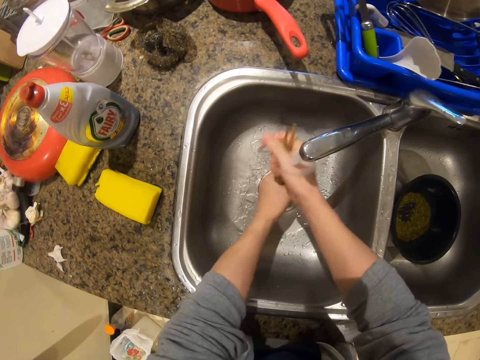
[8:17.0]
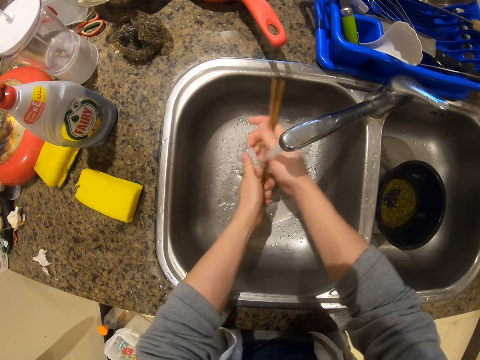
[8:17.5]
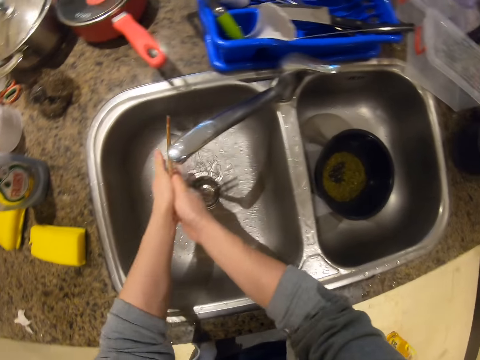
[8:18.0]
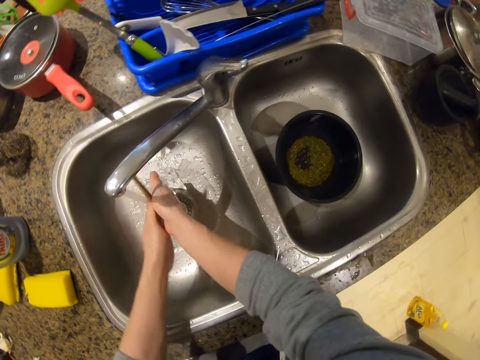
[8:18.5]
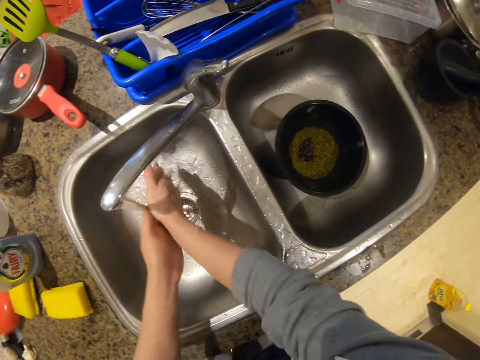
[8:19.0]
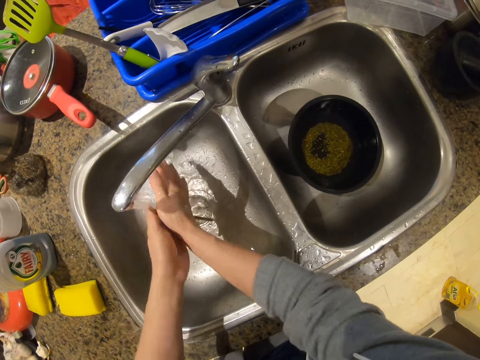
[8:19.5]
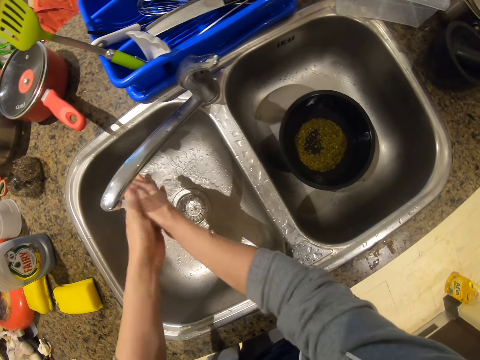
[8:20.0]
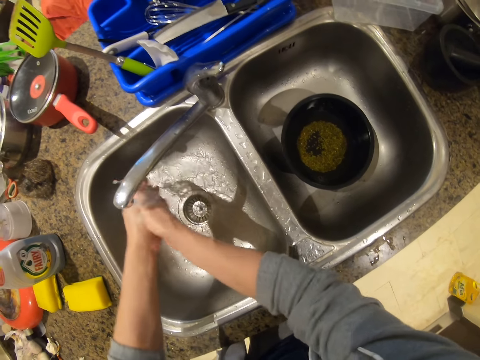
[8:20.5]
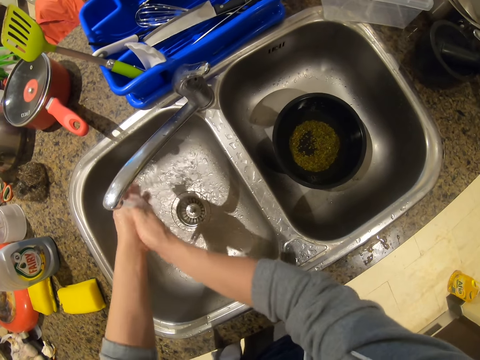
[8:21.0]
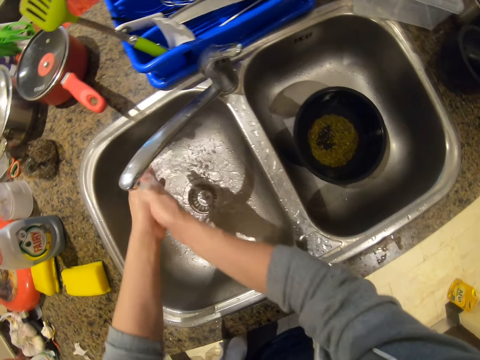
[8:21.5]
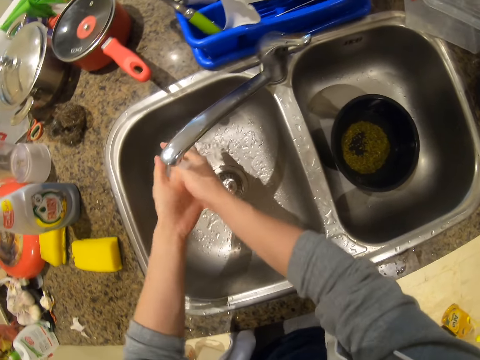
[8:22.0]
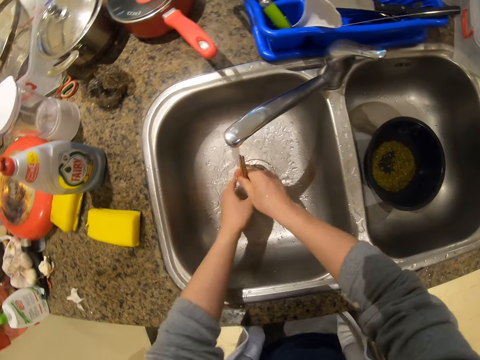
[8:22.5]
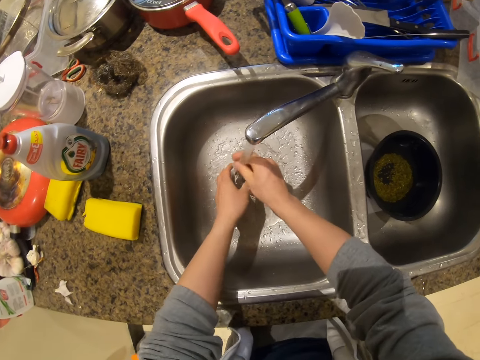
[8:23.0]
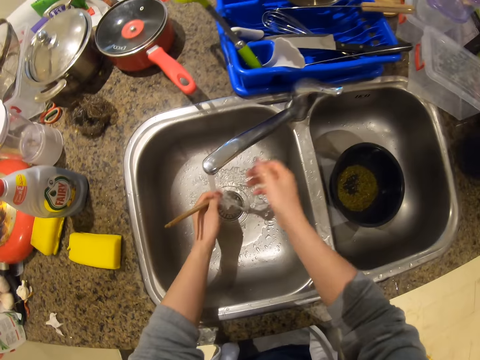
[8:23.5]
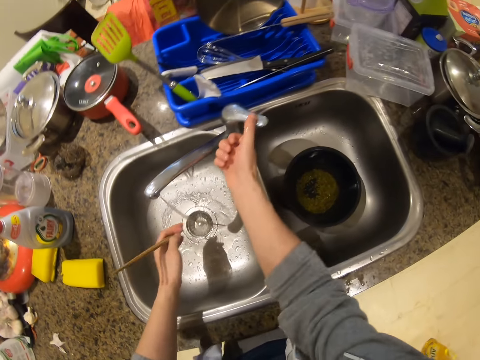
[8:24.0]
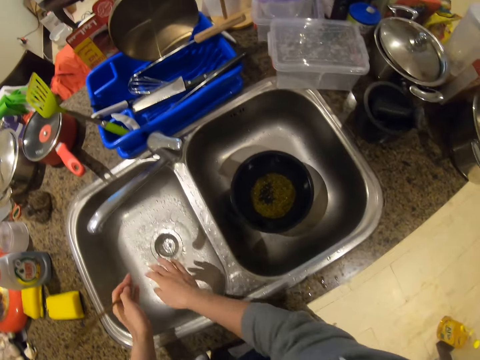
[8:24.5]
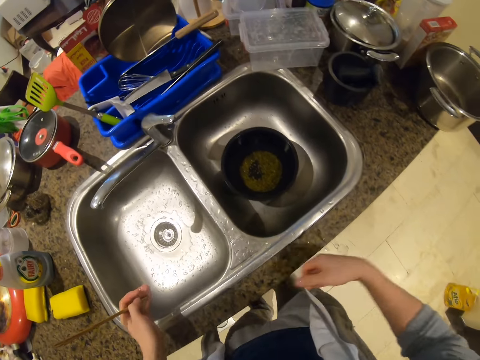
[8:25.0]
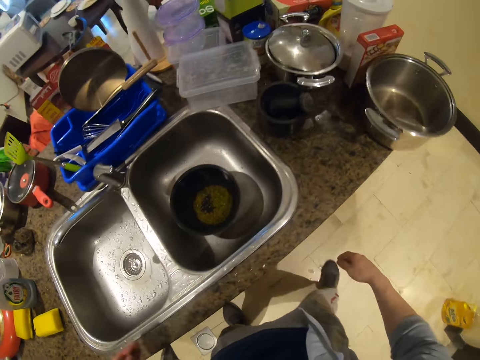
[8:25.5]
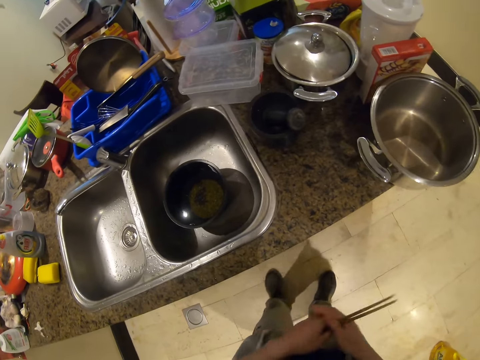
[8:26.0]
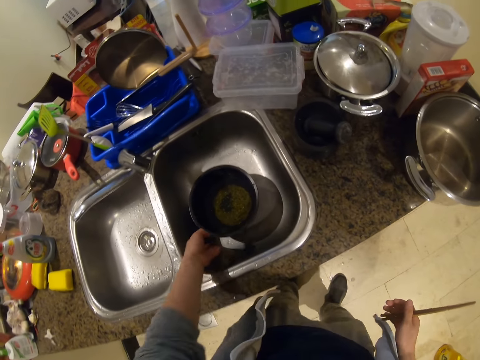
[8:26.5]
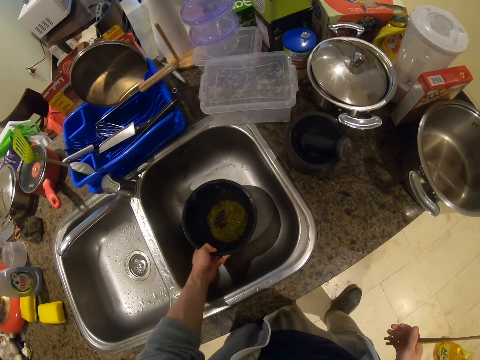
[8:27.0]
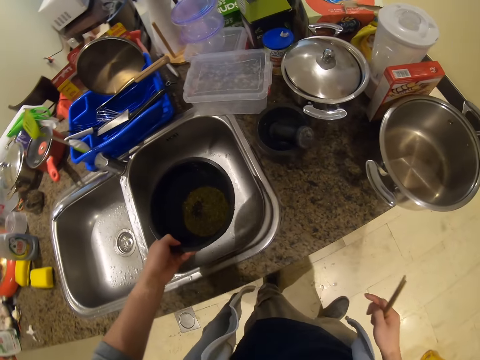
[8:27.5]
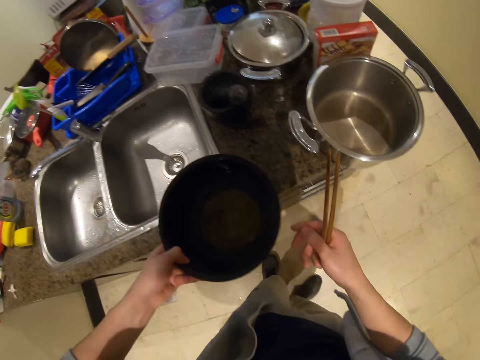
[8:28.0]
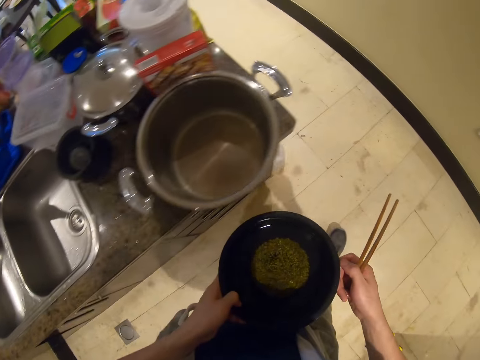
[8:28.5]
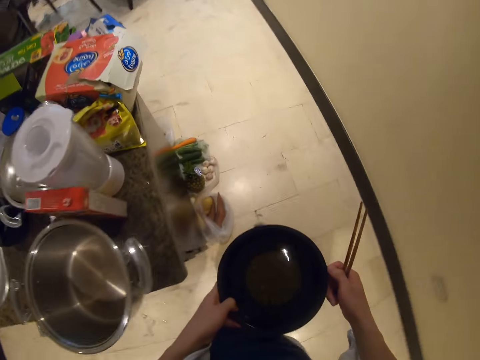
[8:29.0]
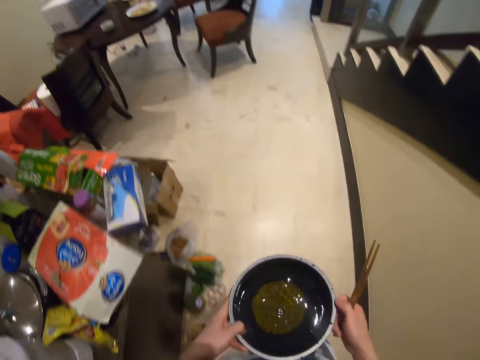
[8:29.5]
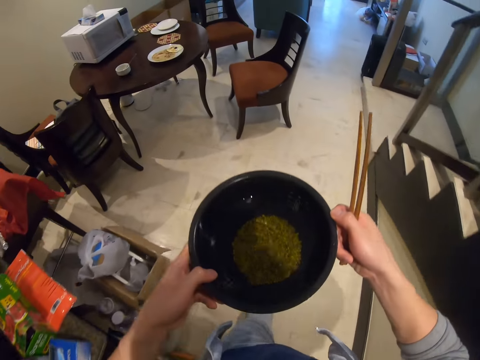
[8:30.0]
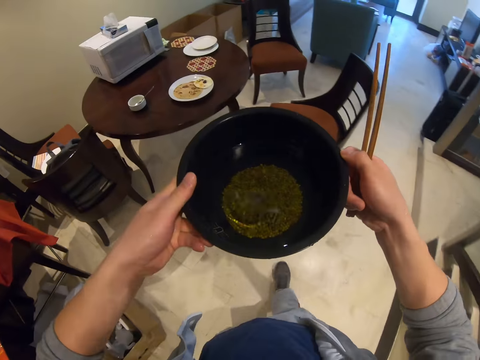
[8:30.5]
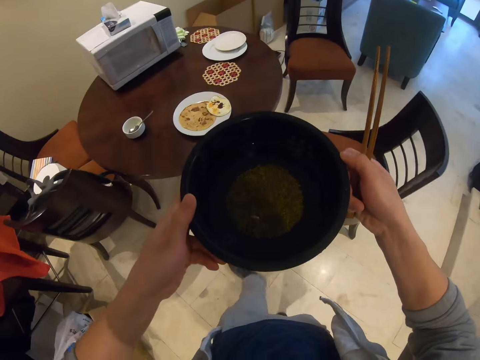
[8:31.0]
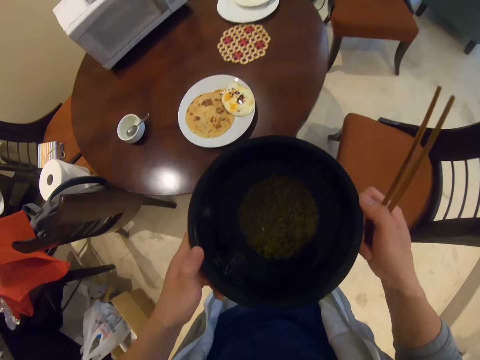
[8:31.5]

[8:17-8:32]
The camera wearer closes the tap with his right hand. He shakes water from both hands into the kitchen sink. He shakes water from his right hand. He passes the chopsticks from his left hand to his right hand. He picks the bowl with green mung from the kitchen sink with his left hand. He holds the bowl with both hands. He walks to the dining section.

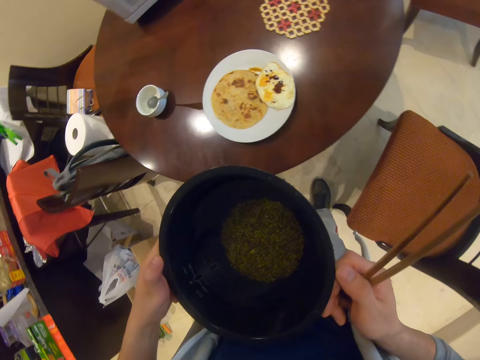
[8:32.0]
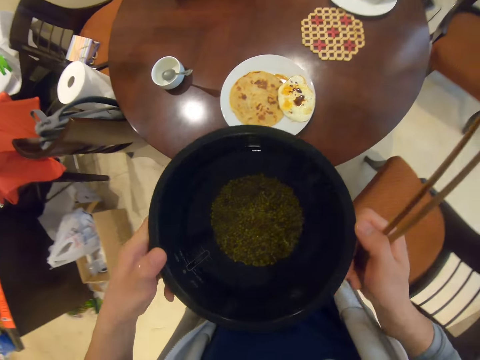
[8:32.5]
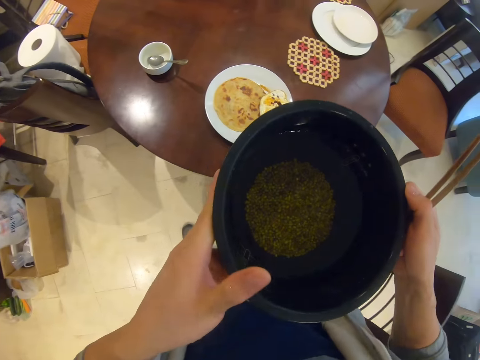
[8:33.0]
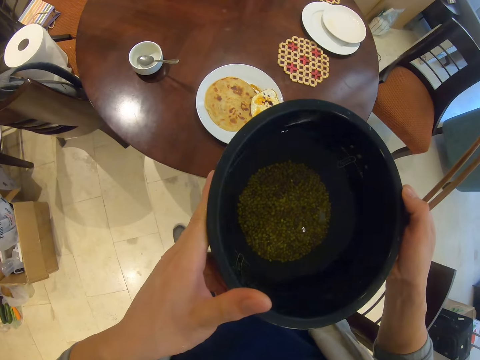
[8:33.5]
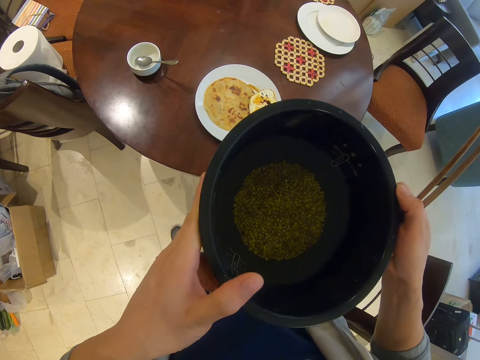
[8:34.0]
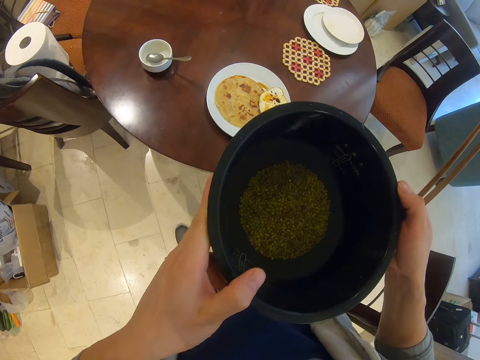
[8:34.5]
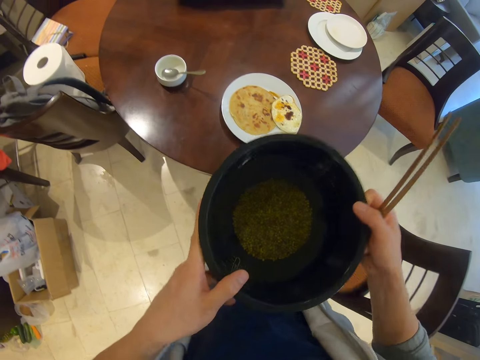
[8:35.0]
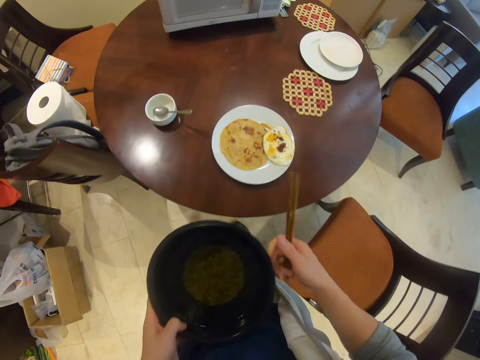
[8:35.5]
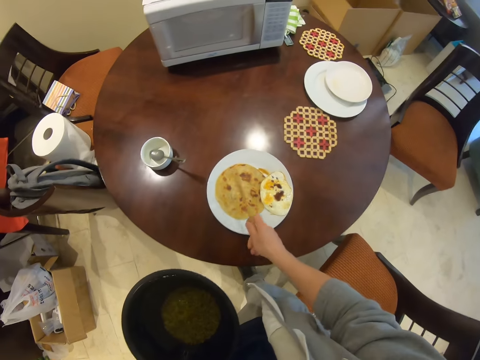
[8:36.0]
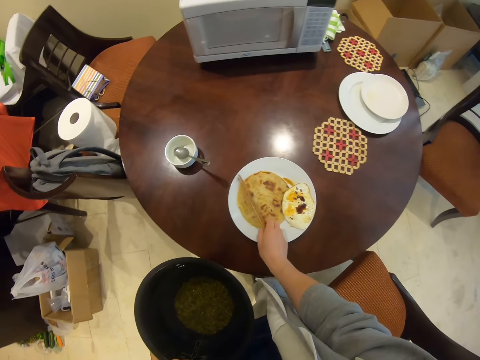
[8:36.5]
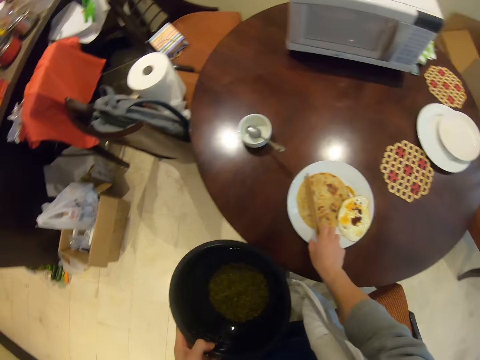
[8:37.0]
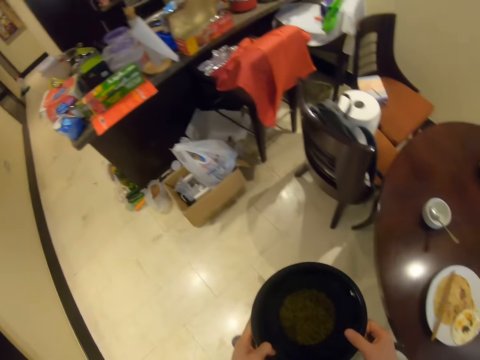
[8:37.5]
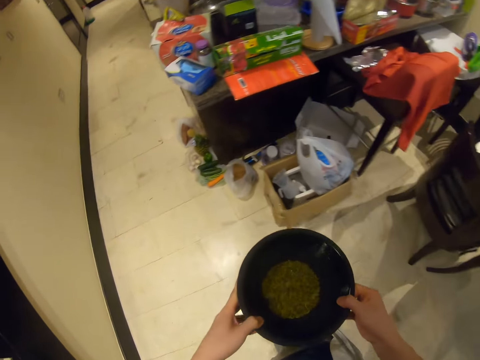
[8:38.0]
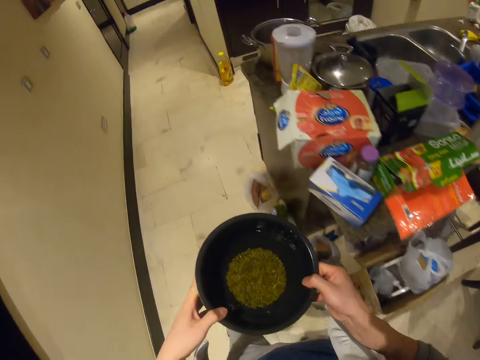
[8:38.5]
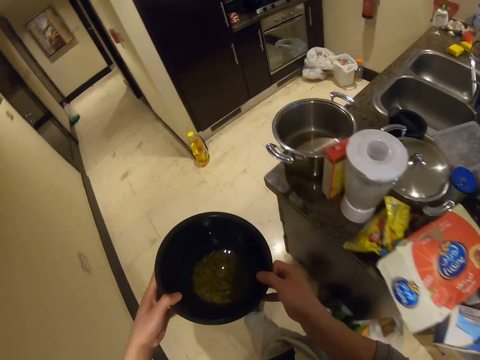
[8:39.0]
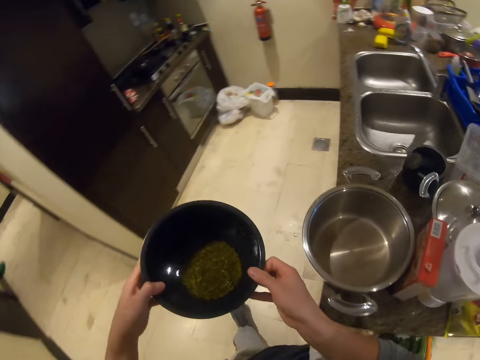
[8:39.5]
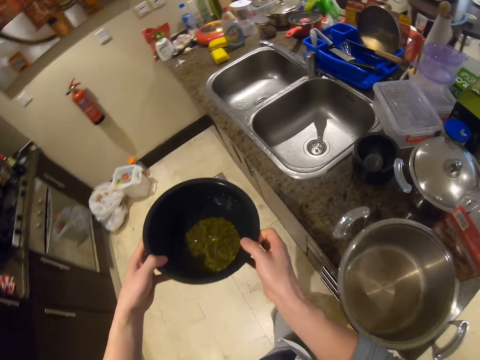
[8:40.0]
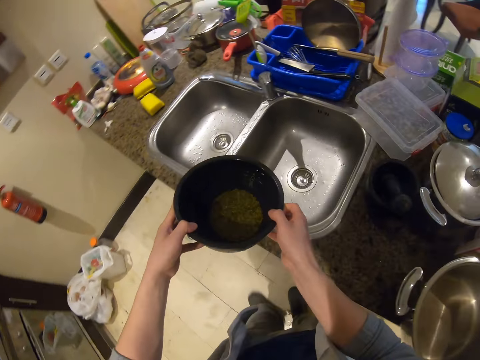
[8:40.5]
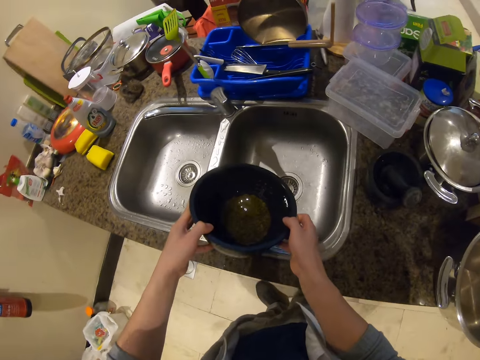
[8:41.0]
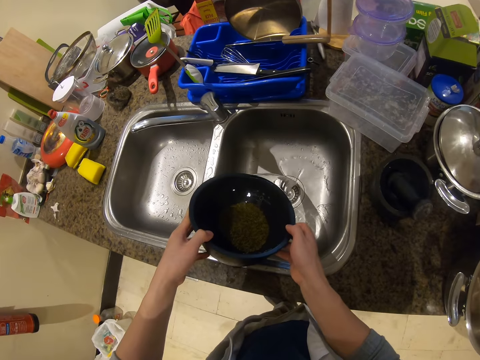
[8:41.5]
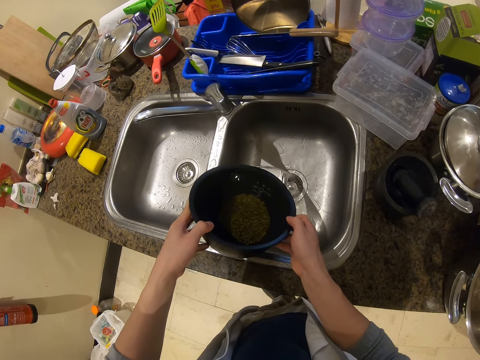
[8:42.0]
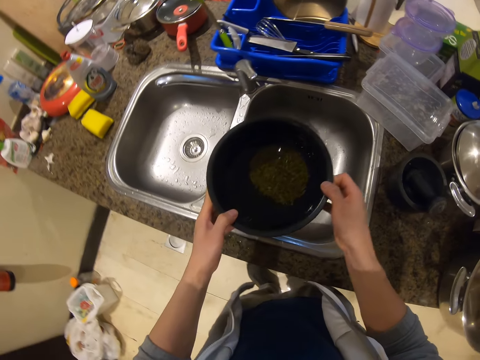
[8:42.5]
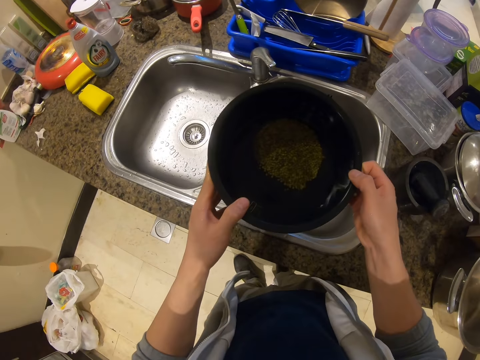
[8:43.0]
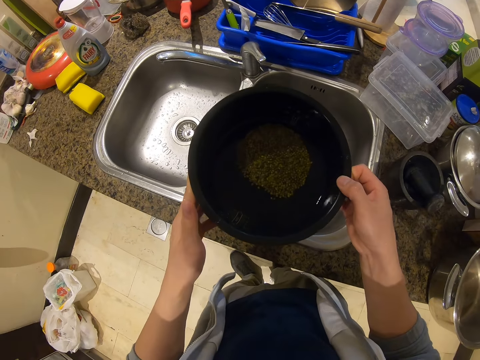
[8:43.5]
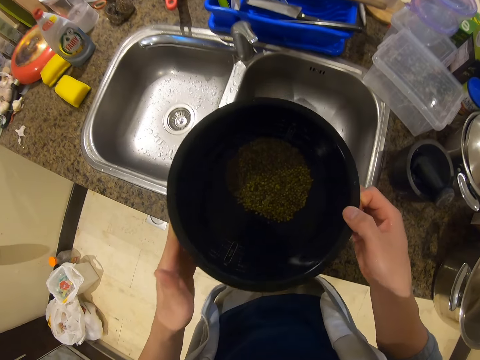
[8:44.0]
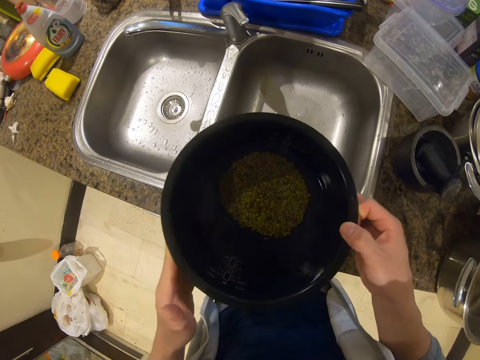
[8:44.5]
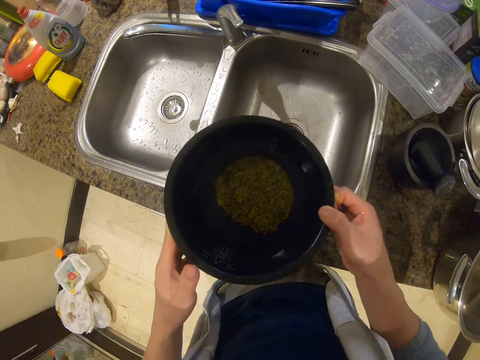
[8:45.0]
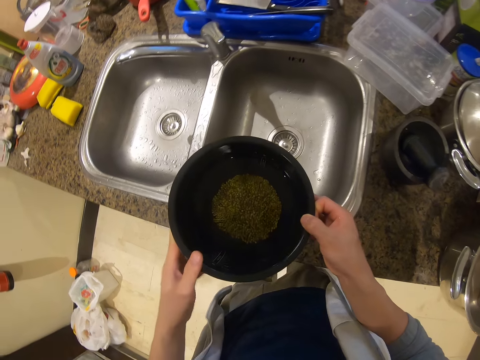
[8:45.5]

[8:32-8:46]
The camera wearer looks at the green mung. He holds the bowl with his left hand. He places the chopsticks on the plate with his right hand. He holds the bowl with both hands. He walks to the kitchen. He turns water from the bowl into the kitchen sink with both hands. He holds the bowl with both hands.
